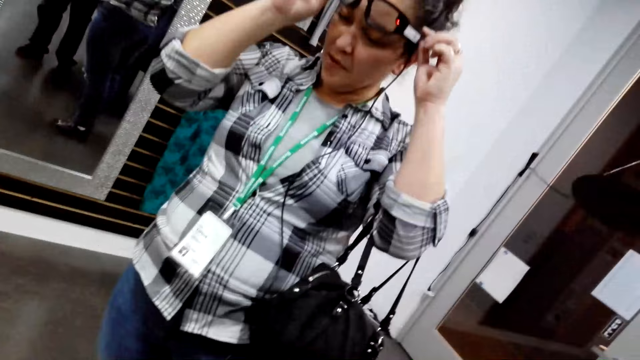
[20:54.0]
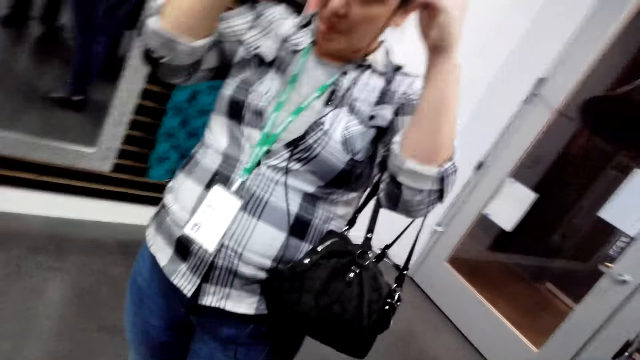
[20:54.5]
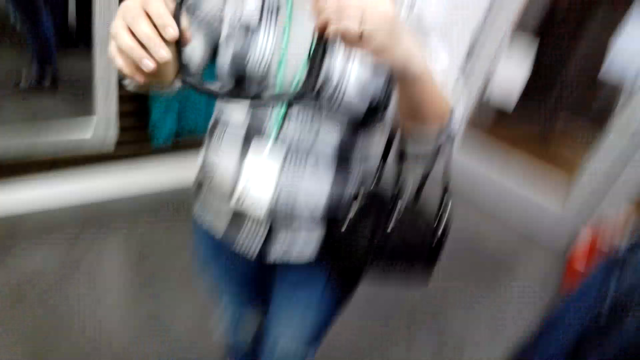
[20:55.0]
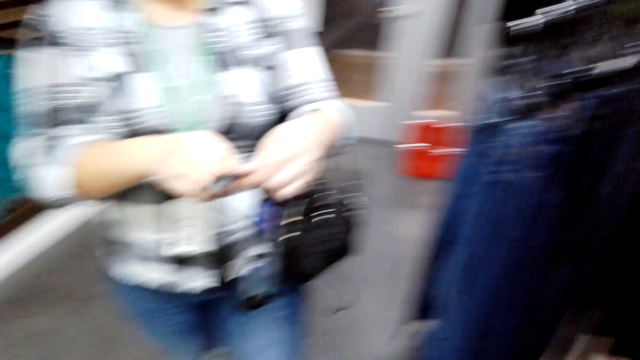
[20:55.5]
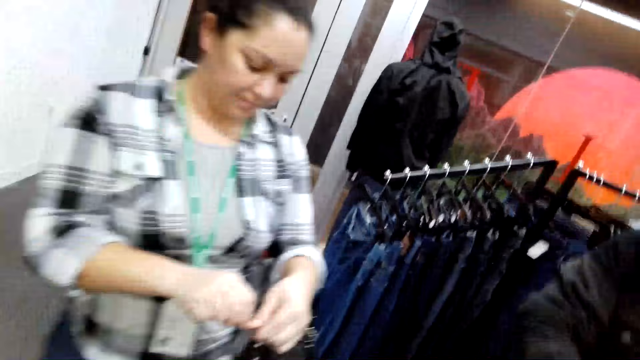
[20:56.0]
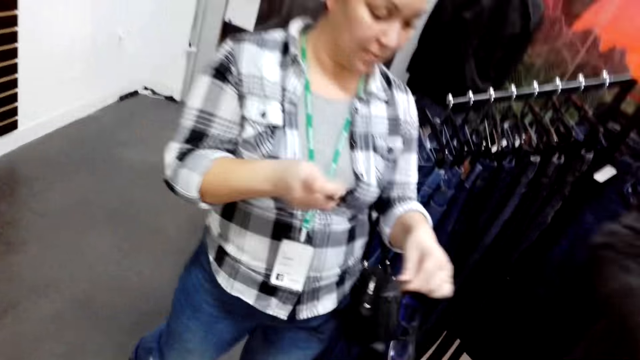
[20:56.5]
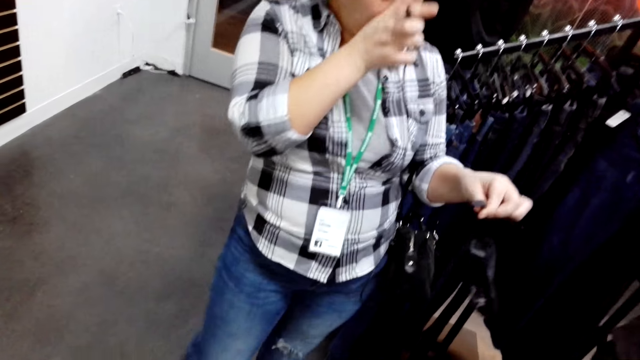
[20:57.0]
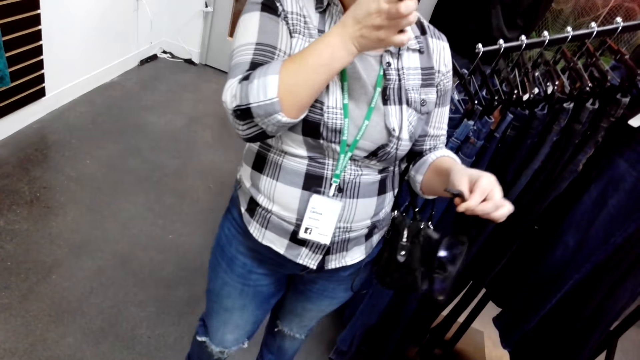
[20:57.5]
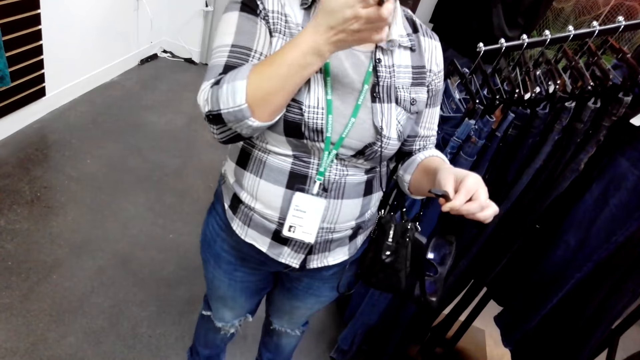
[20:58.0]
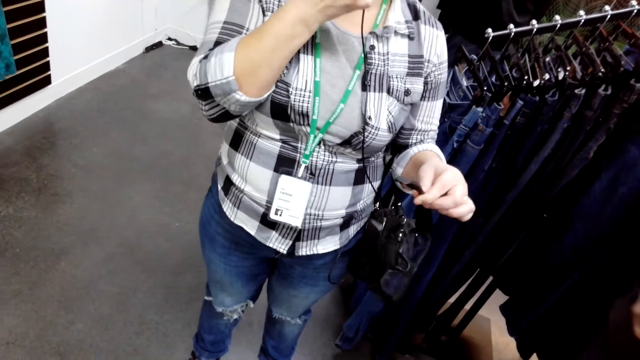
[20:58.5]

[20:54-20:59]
A person removes her specs.
